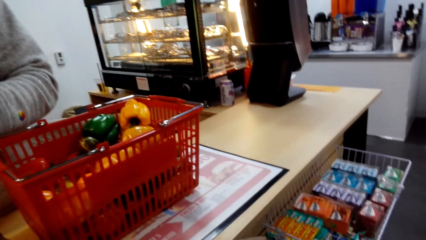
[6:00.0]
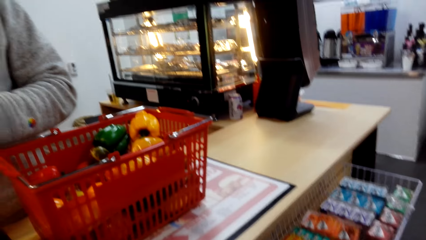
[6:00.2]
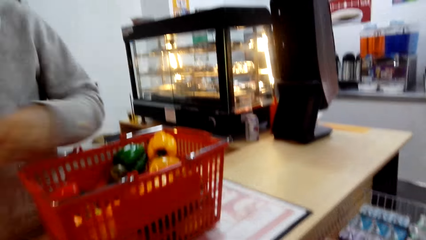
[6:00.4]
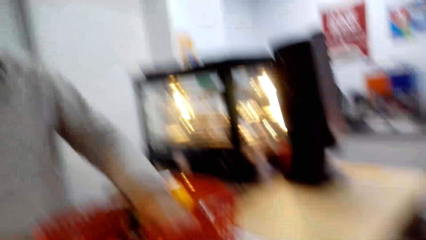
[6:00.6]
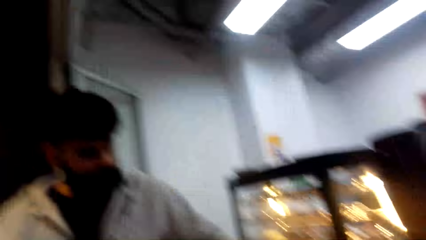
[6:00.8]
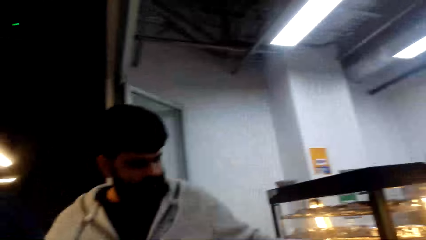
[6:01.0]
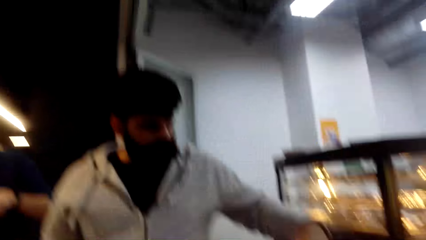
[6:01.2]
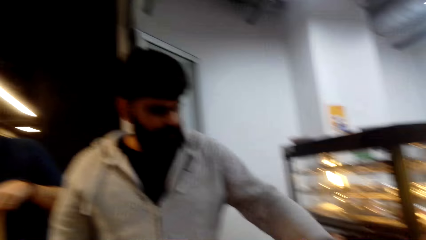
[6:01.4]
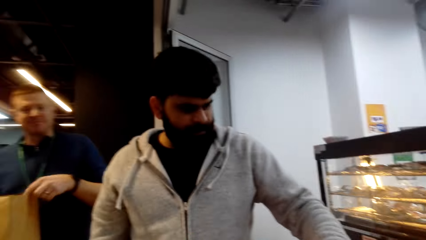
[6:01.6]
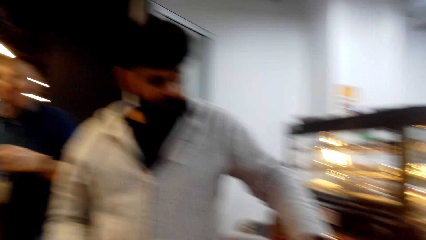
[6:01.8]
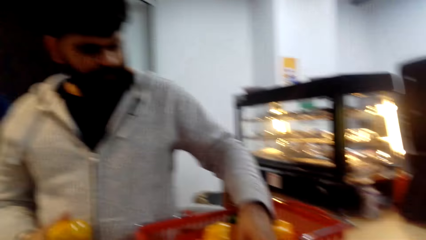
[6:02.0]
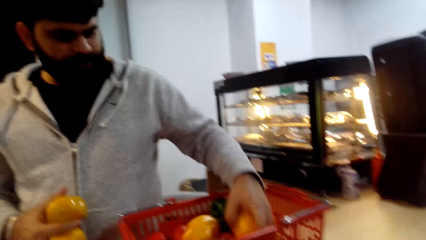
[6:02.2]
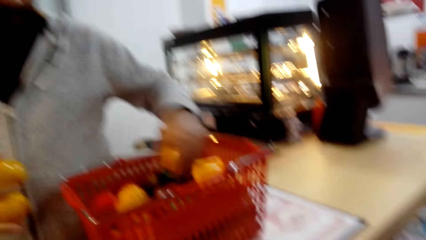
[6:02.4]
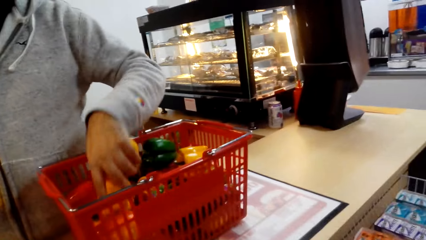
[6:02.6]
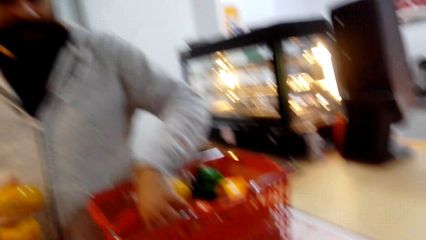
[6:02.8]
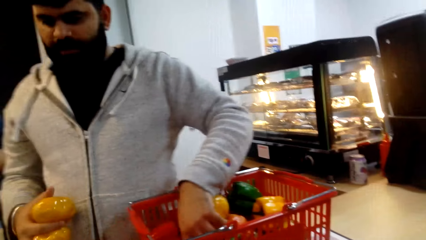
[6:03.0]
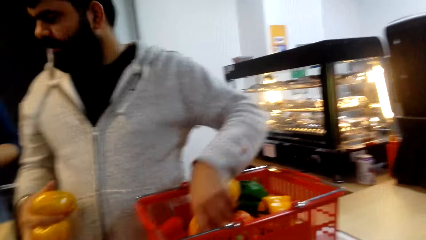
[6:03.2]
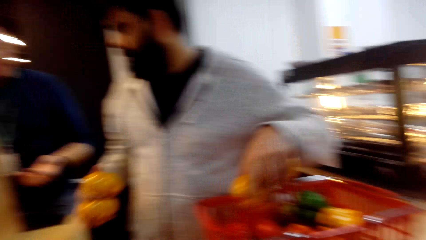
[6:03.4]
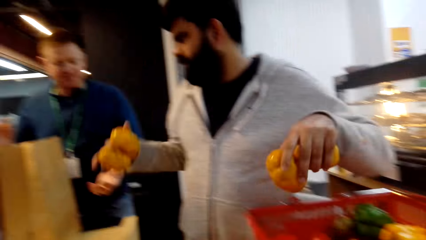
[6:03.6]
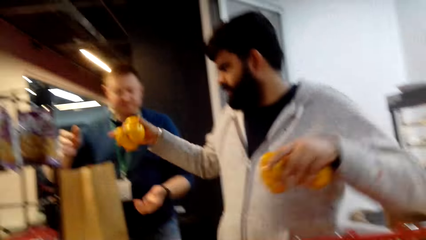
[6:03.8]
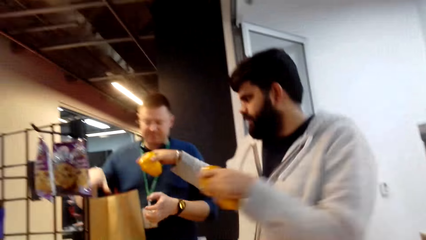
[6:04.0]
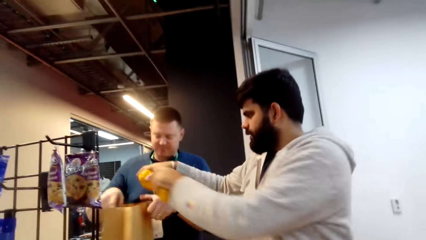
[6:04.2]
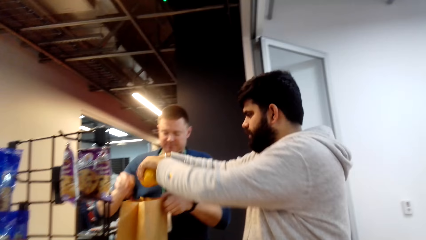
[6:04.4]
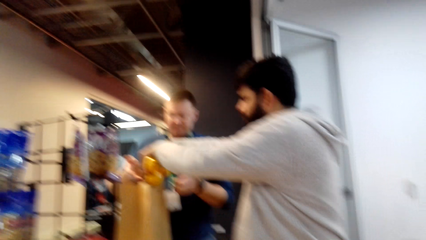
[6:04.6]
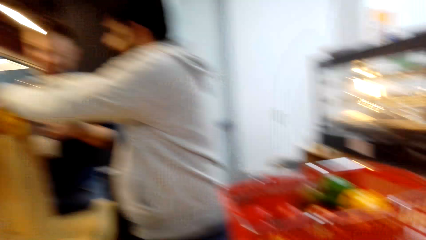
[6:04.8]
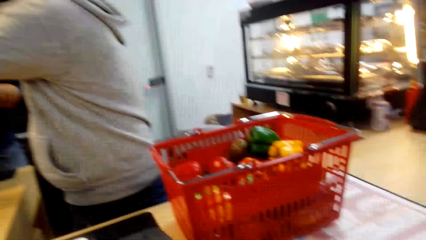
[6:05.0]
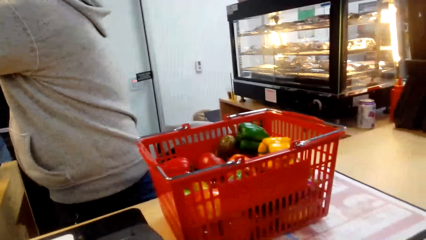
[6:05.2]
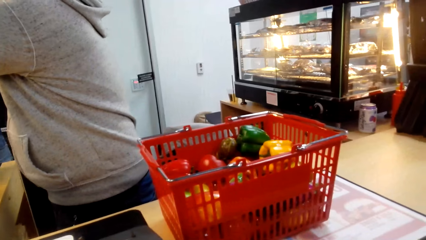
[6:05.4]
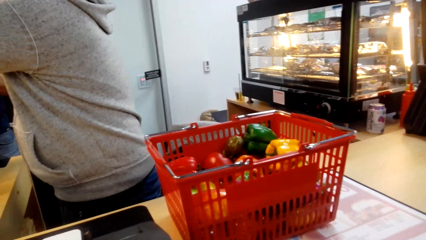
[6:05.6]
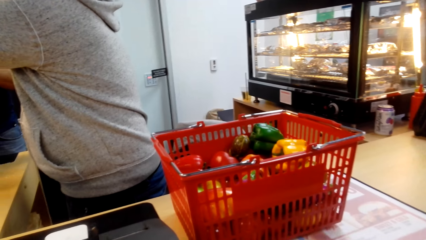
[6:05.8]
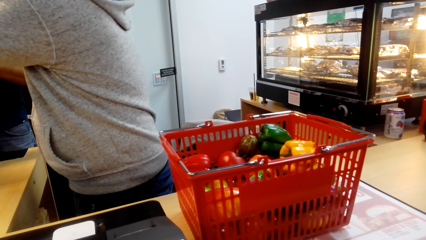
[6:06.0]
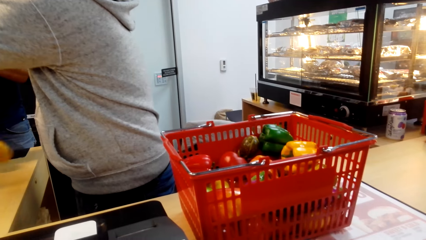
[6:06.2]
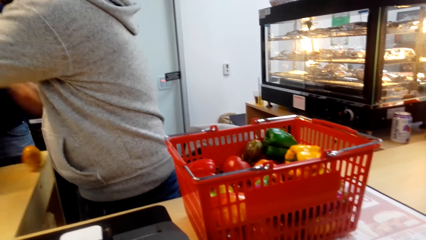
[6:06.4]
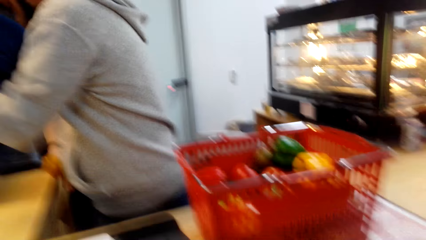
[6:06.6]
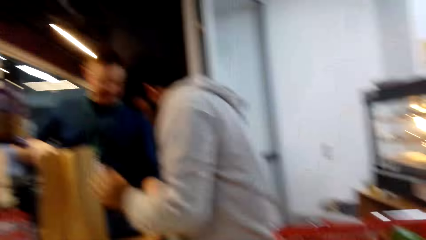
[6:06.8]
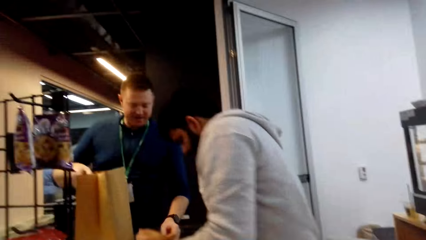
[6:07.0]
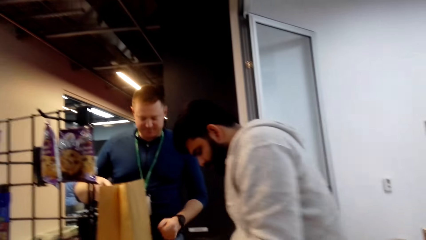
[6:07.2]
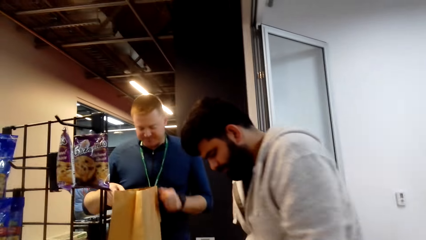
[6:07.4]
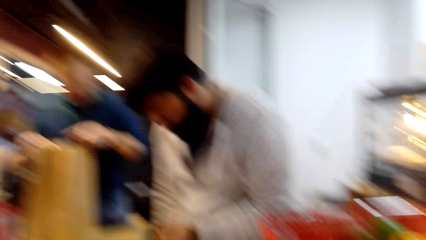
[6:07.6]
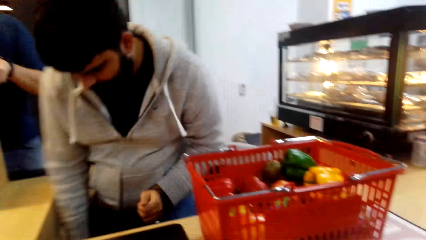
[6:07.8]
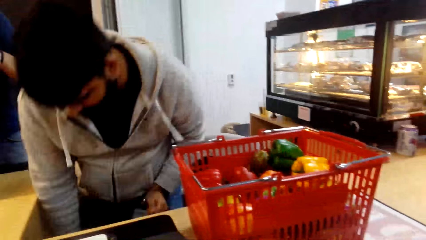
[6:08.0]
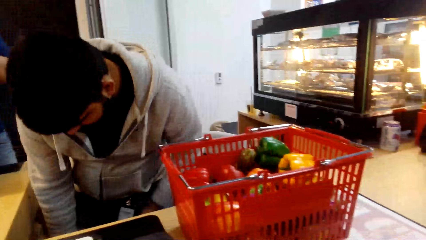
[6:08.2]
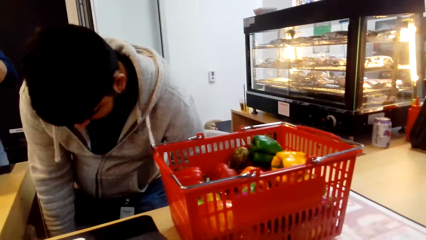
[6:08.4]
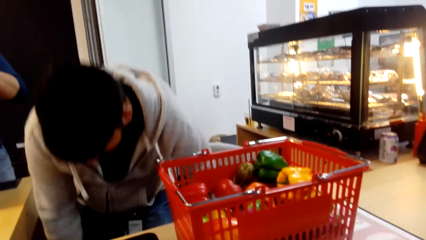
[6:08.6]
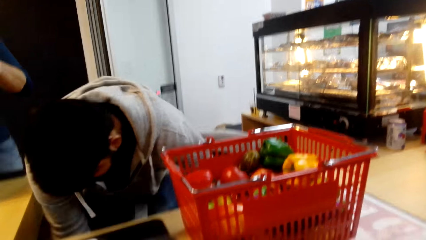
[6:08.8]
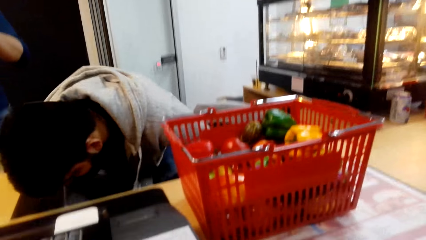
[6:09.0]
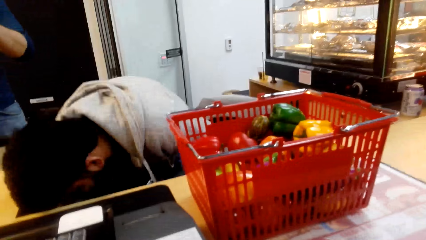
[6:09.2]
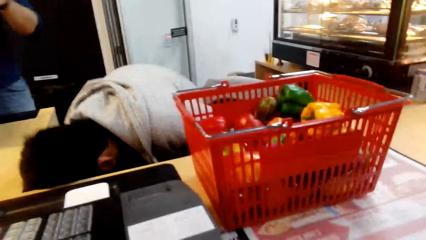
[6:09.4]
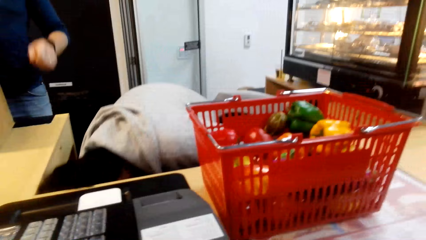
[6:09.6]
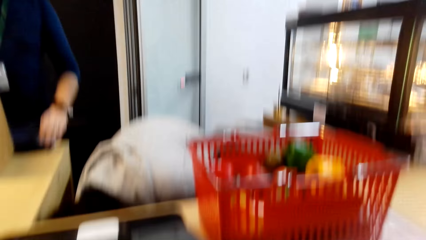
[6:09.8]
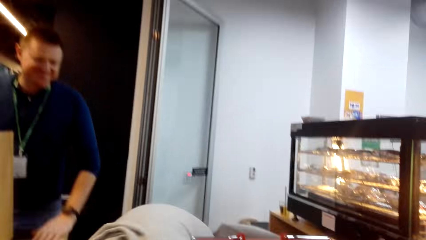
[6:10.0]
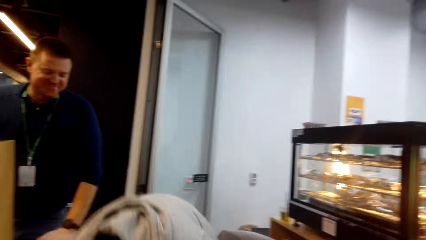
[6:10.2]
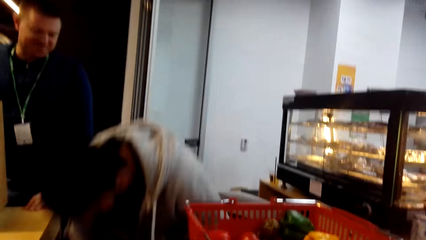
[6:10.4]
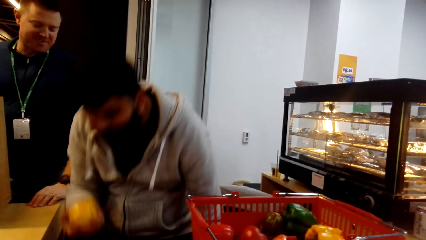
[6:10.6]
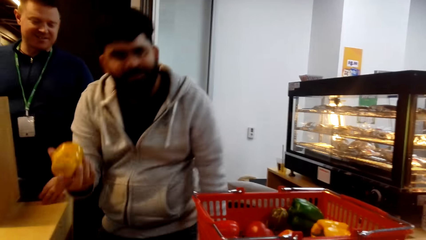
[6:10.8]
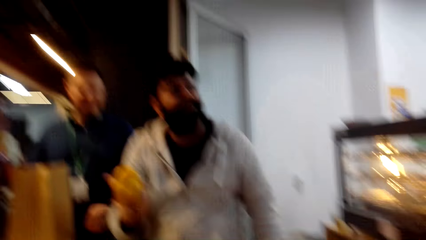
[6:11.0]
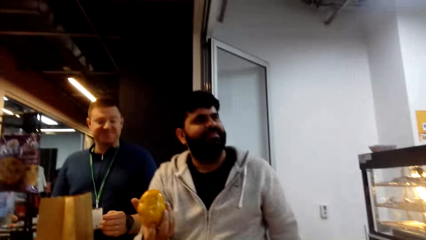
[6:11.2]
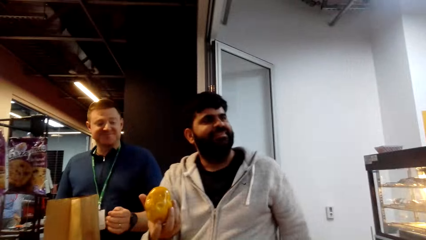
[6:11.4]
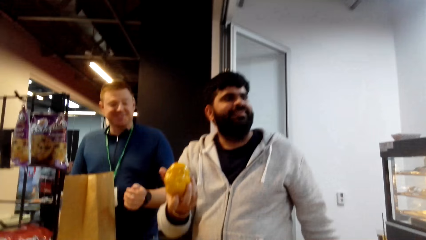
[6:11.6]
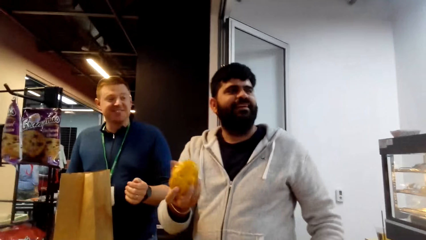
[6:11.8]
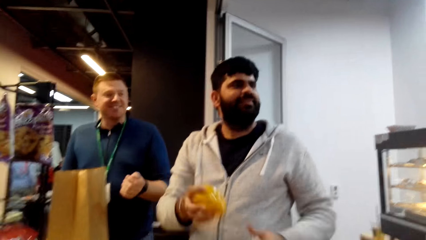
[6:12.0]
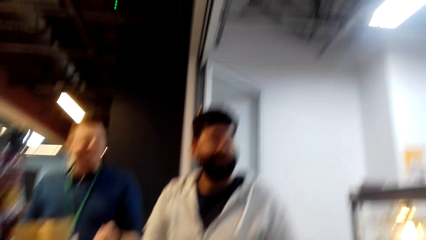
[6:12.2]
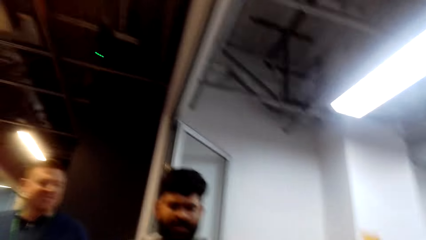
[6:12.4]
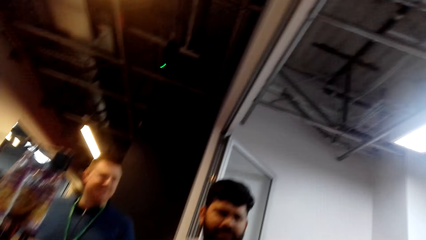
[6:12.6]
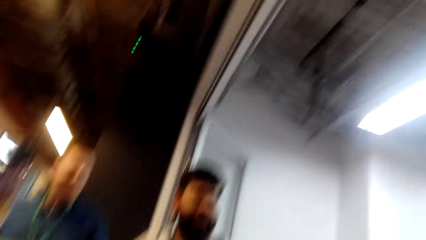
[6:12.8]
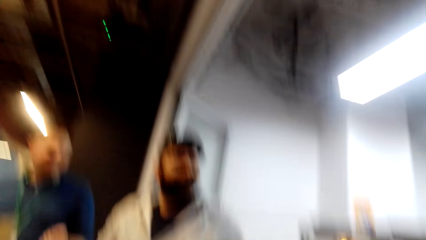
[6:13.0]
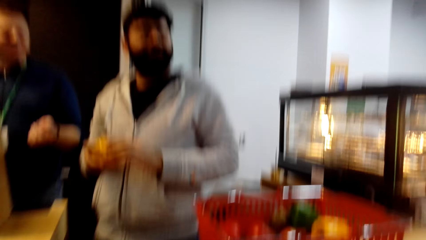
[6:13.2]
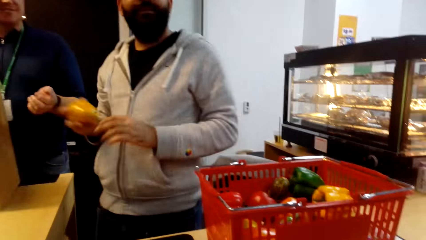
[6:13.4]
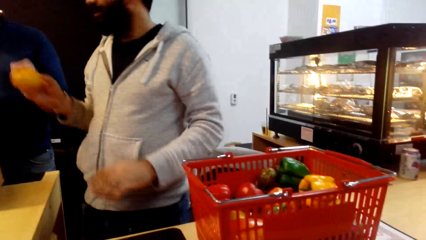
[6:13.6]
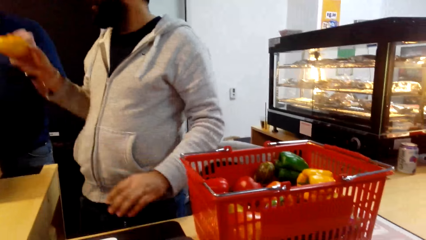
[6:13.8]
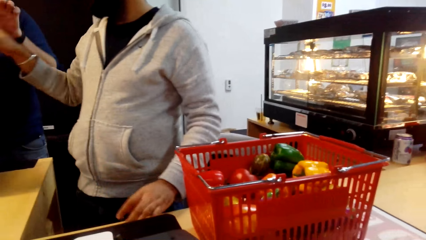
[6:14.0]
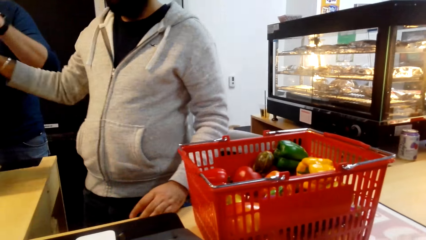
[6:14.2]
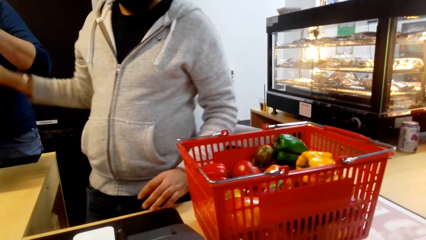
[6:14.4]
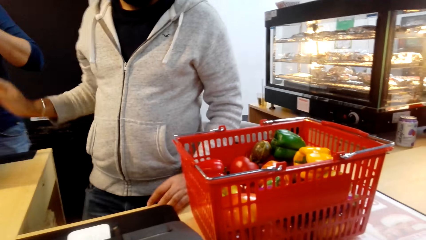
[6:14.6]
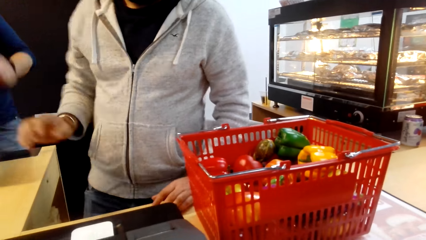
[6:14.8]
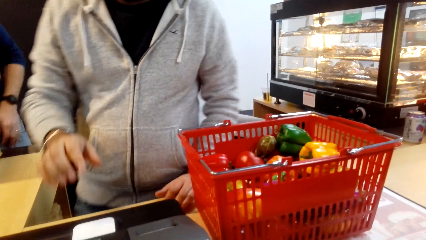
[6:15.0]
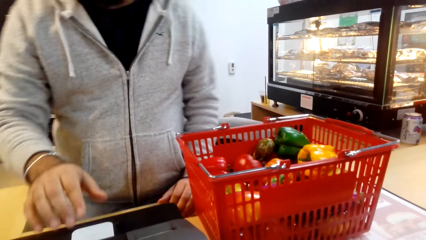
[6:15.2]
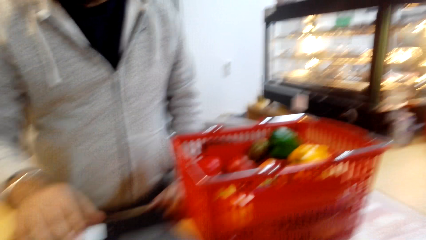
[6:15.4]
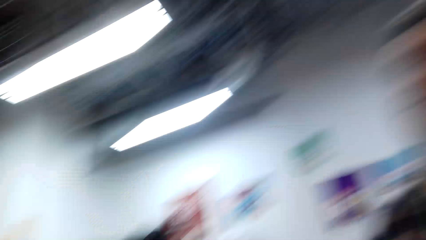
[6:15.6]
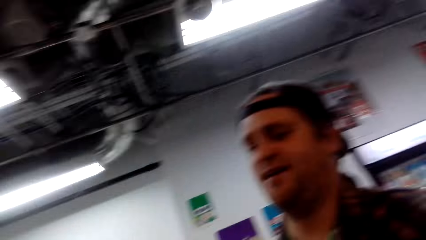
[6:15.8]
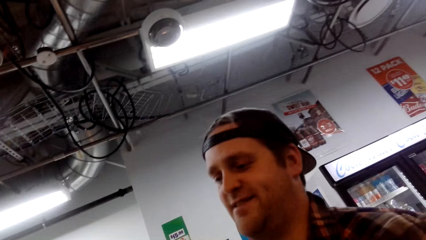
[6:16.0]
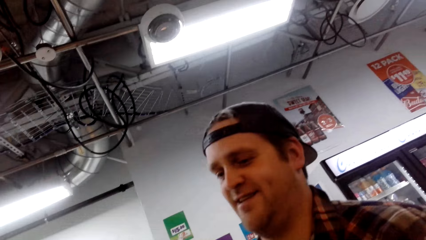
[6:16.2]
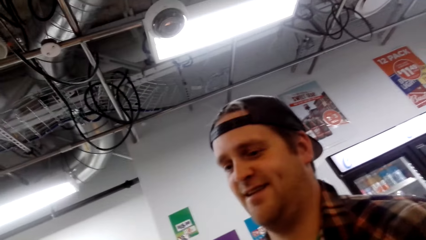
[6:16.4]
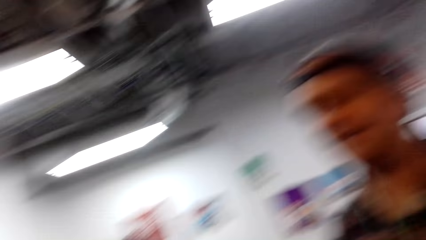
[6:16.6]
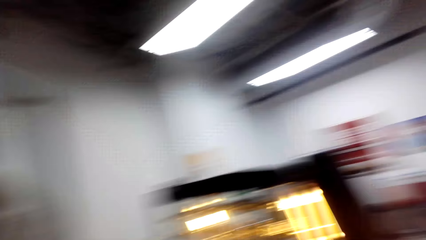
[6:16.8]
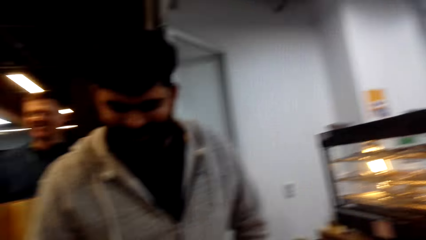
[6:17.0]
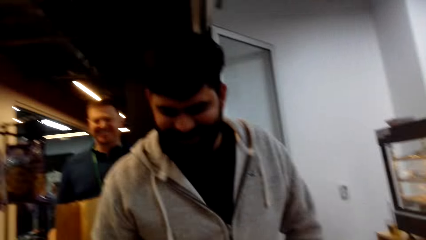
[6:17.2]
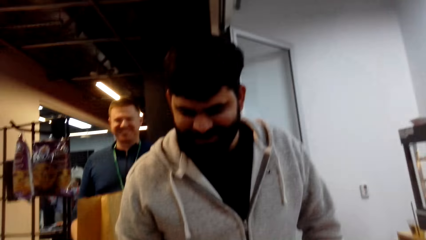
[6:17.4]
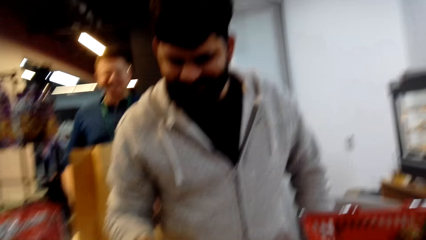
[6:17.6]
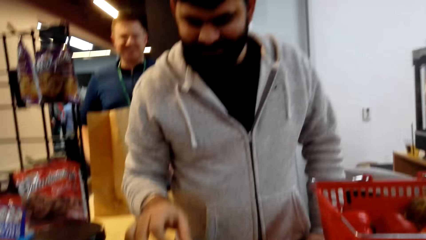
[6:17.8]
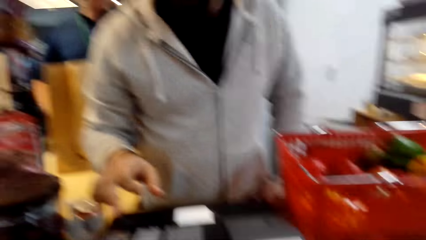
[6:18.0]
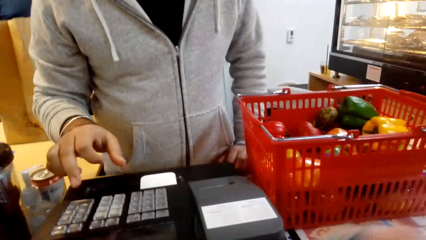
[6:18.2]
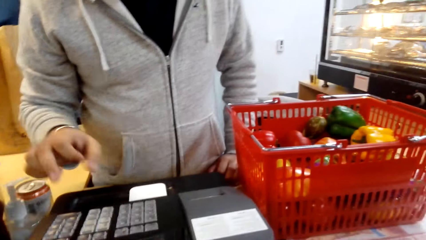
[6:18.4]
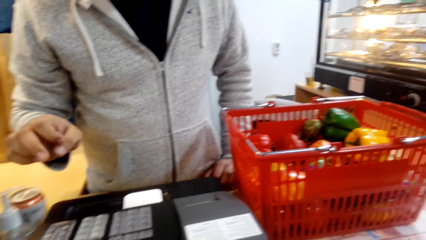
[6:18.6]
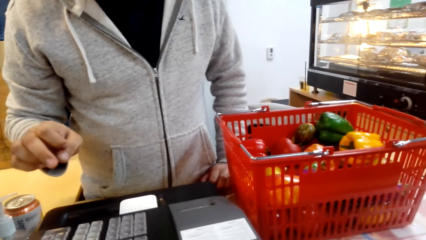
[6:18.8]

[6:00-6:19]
The cashier places the foodstuff in the khaki shopping bag. A man holds the shopping bag. The cashier drops the potato. The cashier picks the potato from the floor. The cashier holds the potato. The cashier places the potato in the shopping bag. Another man converses with the camera wearer.
